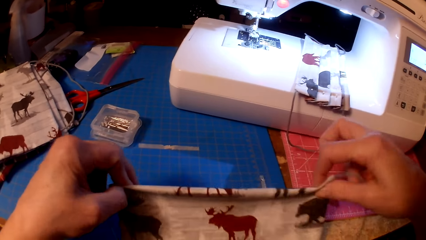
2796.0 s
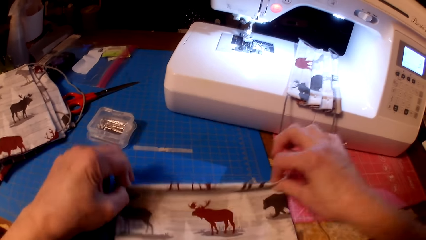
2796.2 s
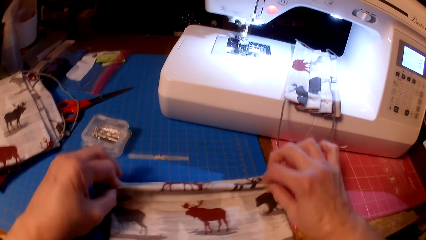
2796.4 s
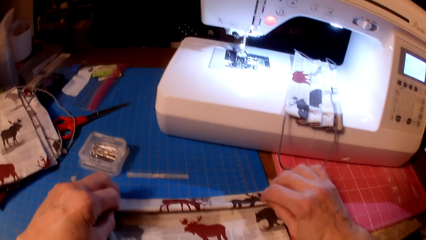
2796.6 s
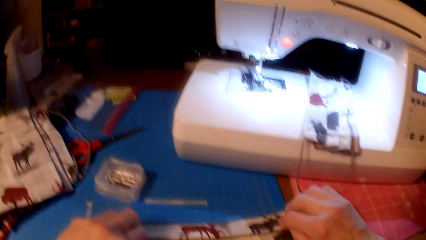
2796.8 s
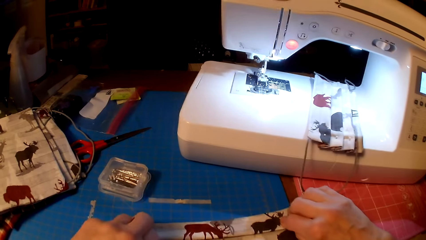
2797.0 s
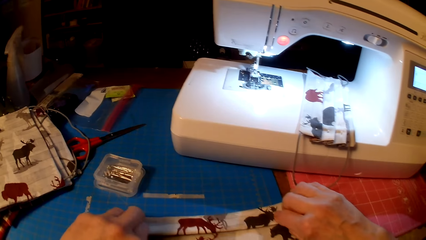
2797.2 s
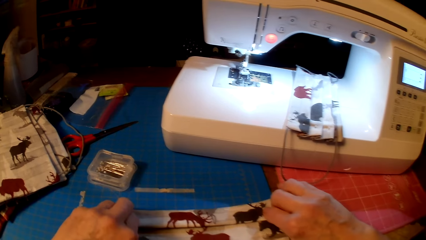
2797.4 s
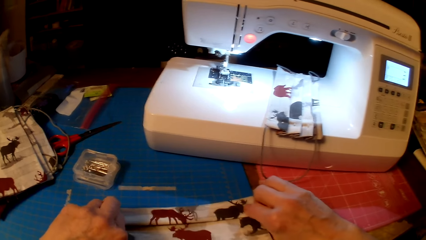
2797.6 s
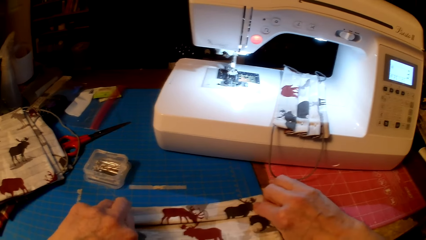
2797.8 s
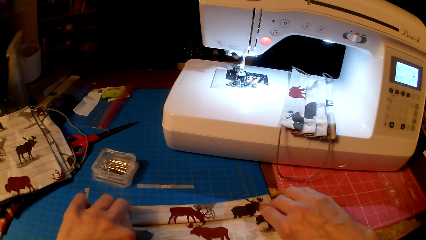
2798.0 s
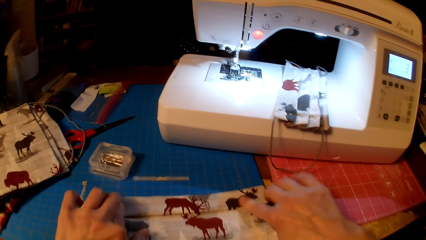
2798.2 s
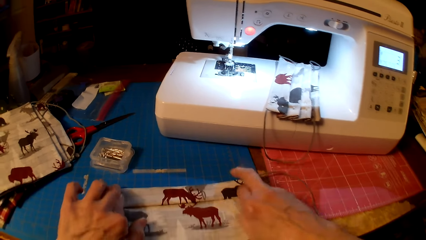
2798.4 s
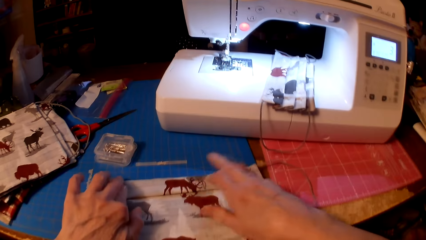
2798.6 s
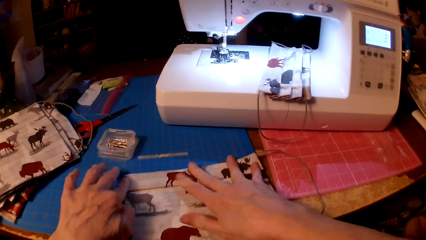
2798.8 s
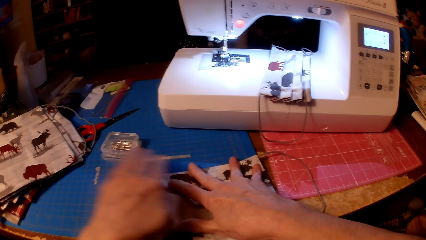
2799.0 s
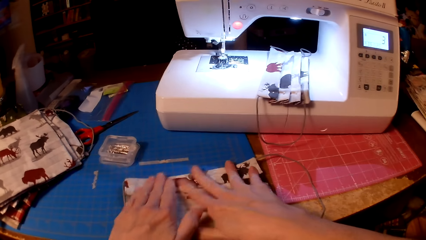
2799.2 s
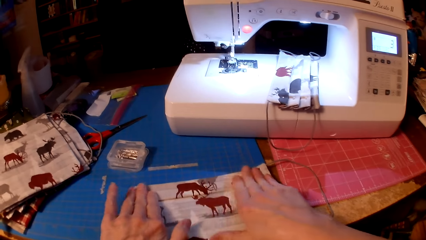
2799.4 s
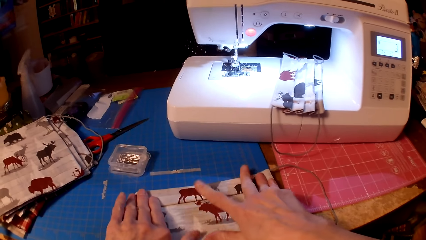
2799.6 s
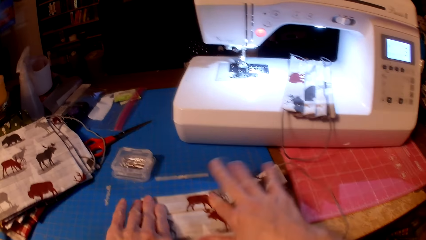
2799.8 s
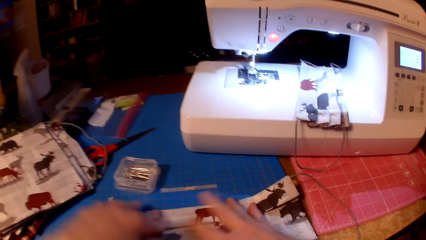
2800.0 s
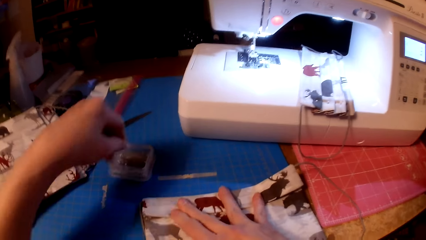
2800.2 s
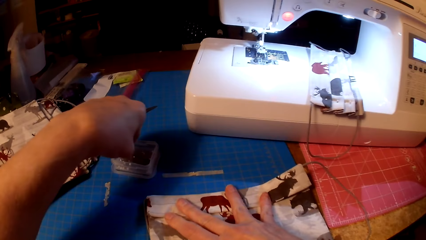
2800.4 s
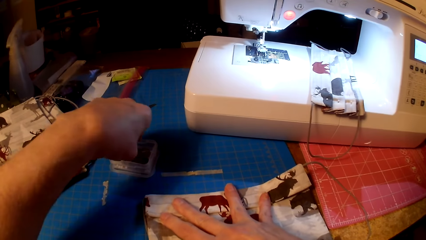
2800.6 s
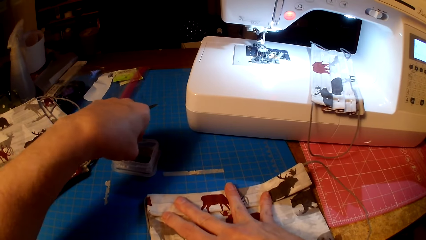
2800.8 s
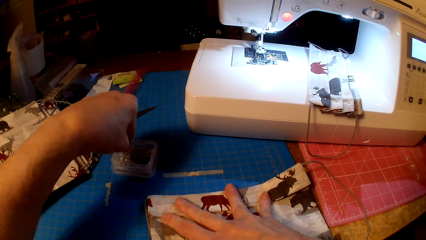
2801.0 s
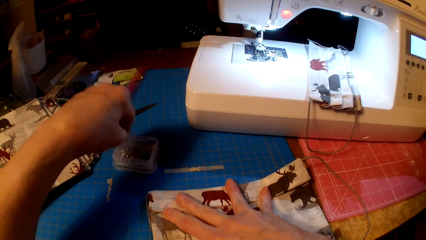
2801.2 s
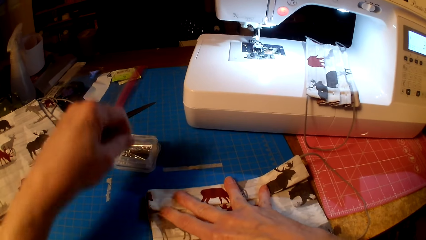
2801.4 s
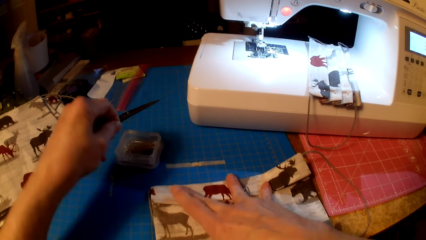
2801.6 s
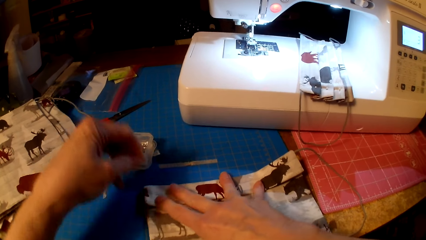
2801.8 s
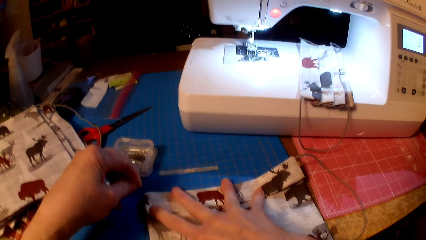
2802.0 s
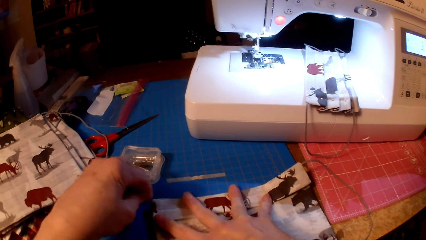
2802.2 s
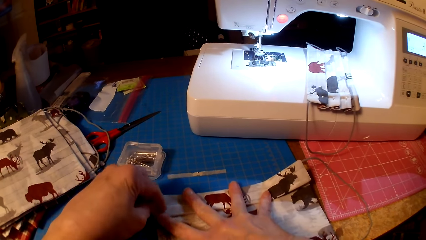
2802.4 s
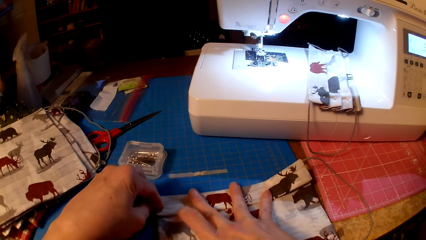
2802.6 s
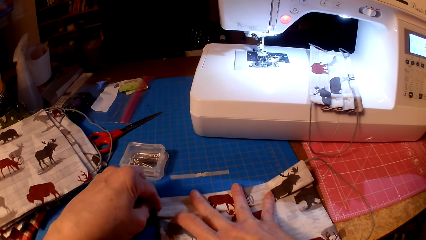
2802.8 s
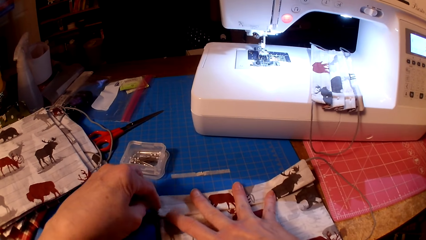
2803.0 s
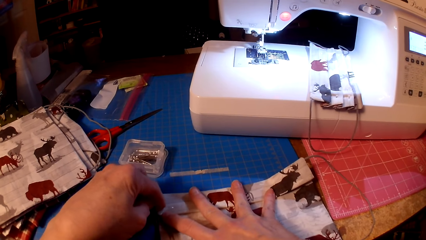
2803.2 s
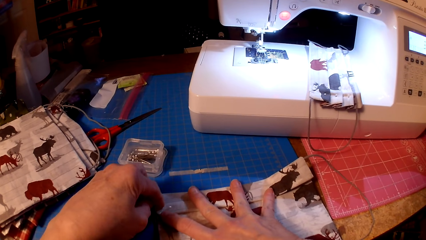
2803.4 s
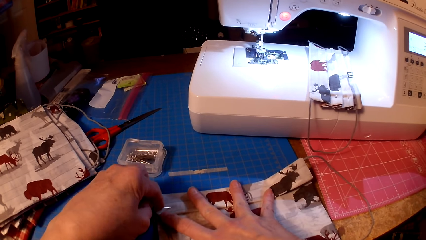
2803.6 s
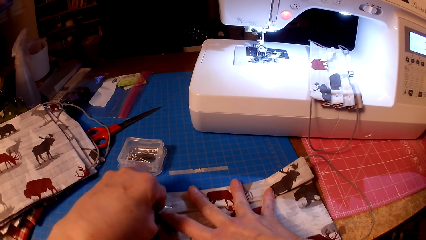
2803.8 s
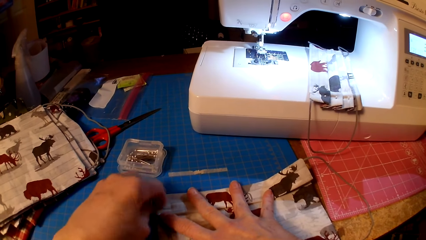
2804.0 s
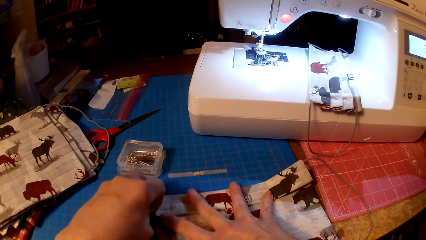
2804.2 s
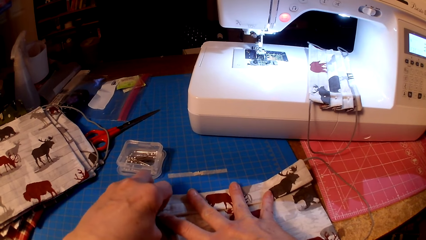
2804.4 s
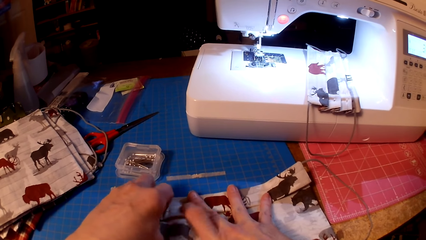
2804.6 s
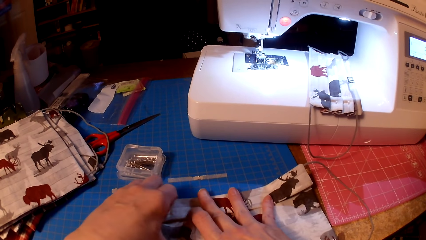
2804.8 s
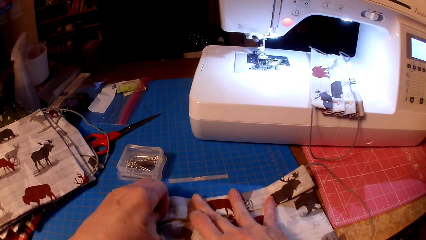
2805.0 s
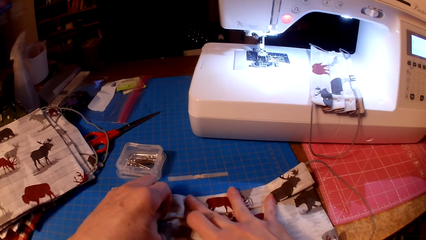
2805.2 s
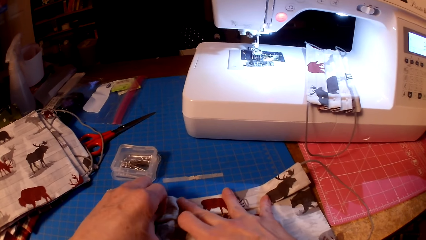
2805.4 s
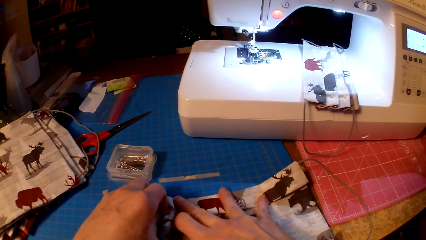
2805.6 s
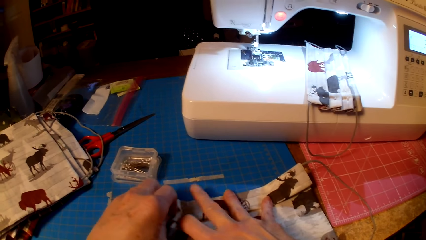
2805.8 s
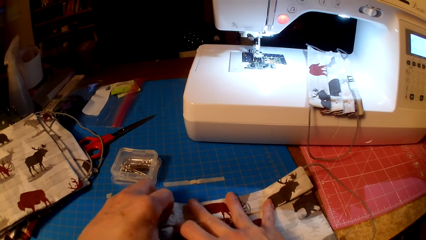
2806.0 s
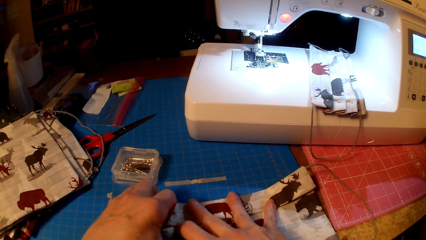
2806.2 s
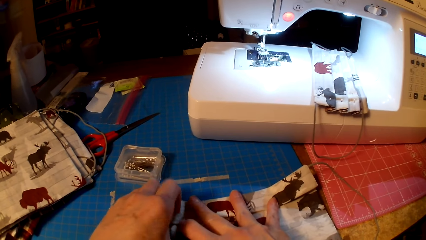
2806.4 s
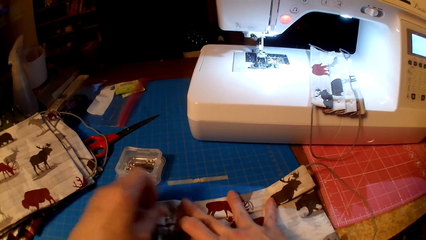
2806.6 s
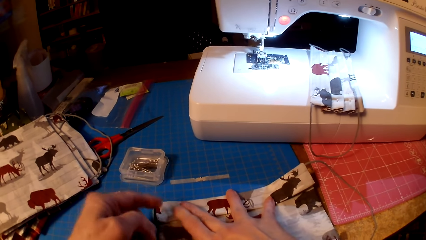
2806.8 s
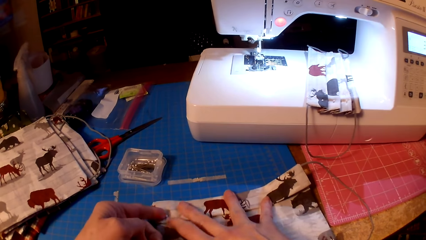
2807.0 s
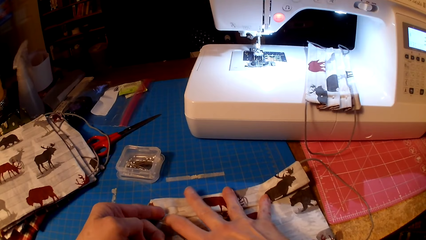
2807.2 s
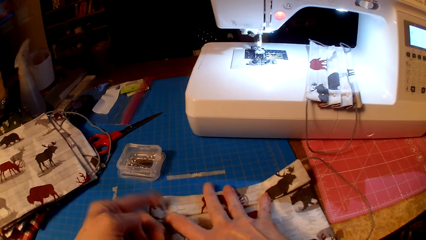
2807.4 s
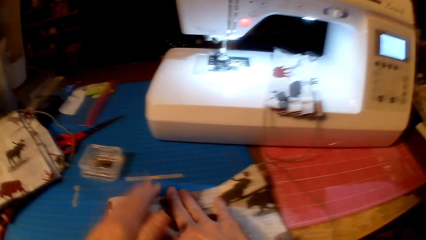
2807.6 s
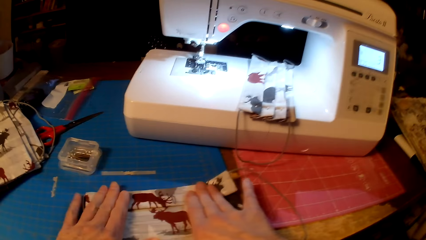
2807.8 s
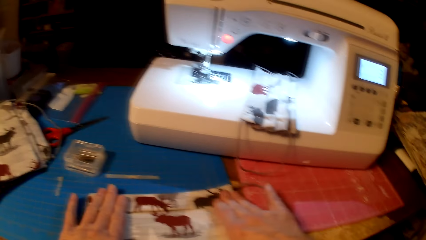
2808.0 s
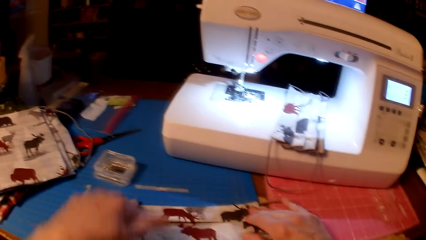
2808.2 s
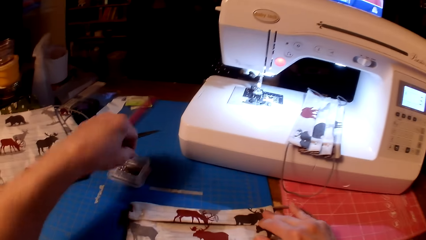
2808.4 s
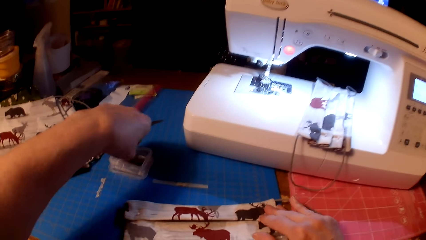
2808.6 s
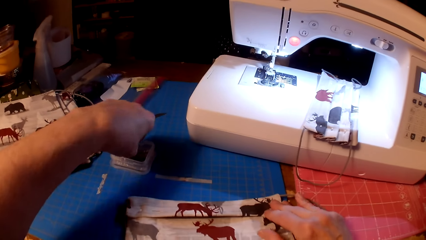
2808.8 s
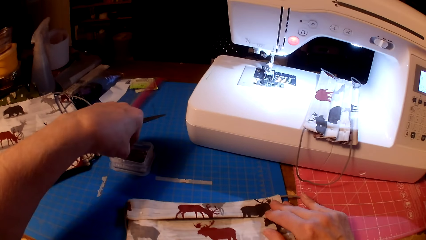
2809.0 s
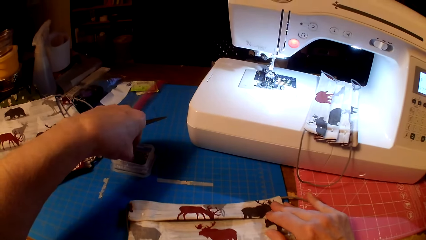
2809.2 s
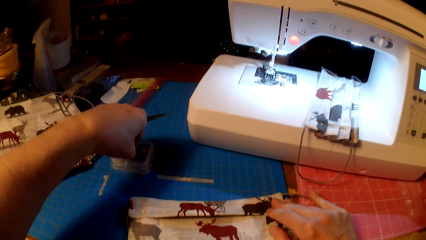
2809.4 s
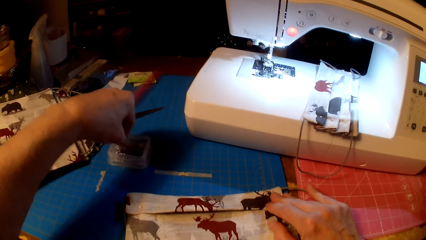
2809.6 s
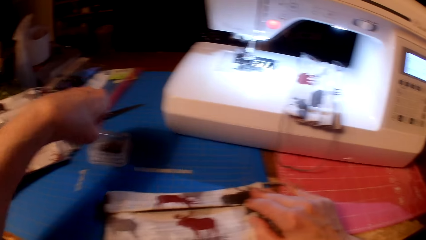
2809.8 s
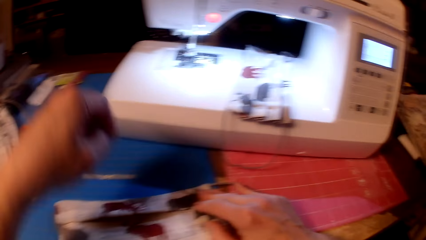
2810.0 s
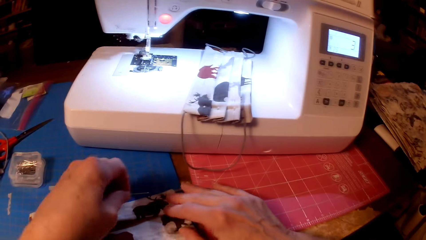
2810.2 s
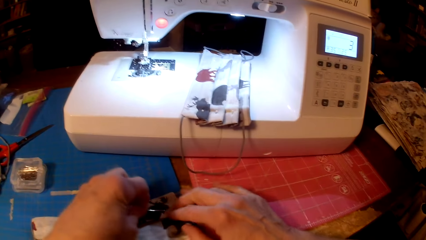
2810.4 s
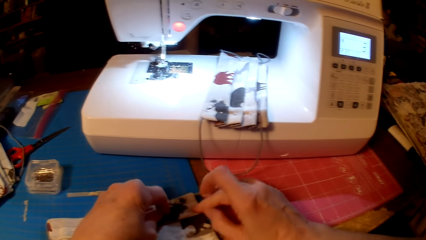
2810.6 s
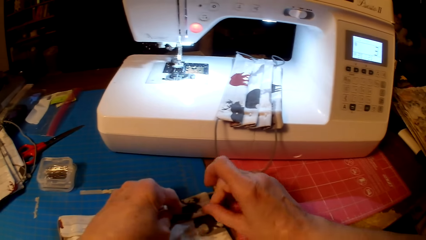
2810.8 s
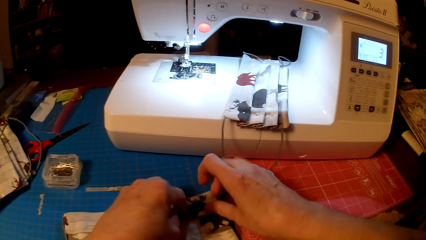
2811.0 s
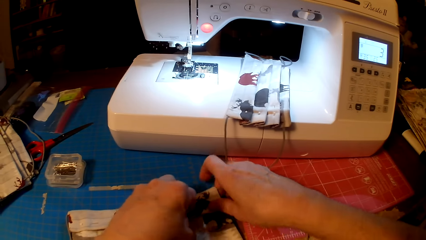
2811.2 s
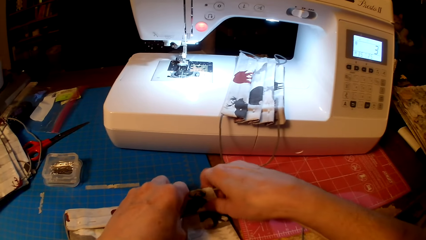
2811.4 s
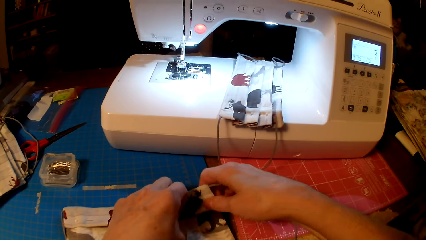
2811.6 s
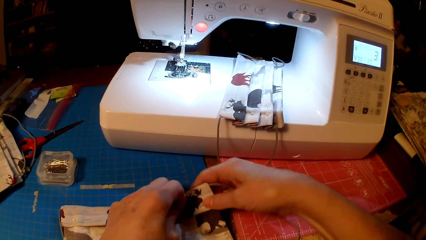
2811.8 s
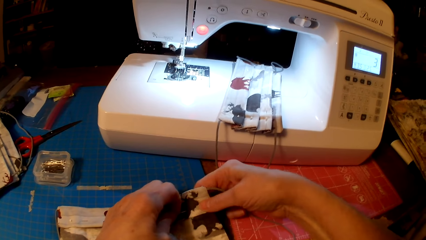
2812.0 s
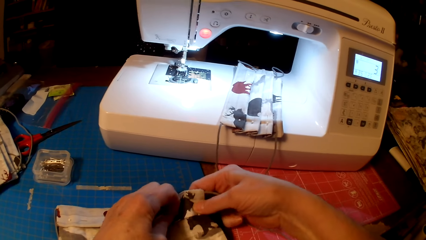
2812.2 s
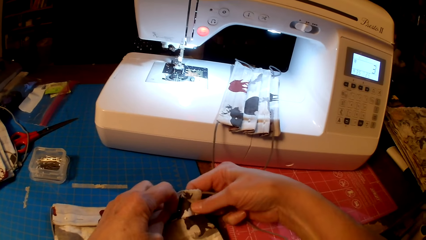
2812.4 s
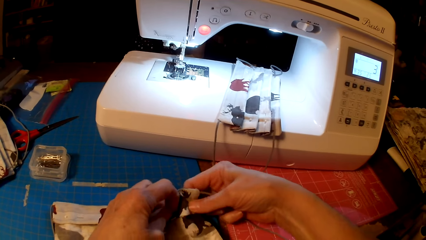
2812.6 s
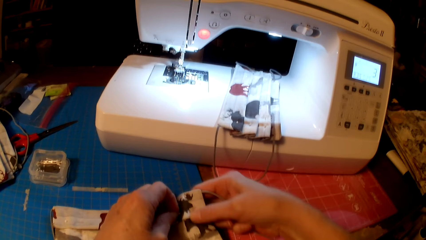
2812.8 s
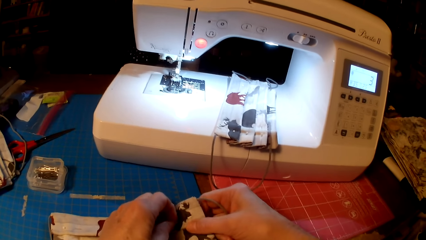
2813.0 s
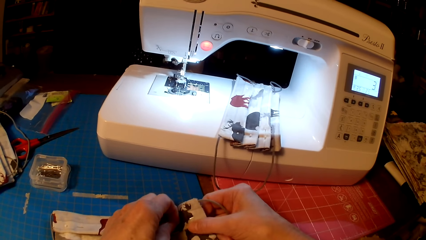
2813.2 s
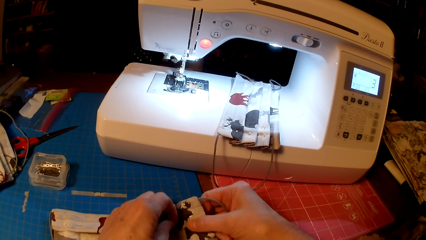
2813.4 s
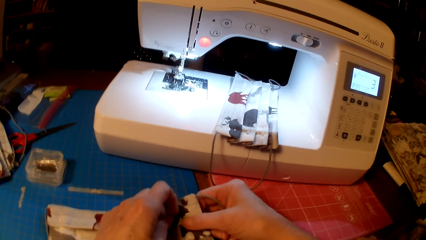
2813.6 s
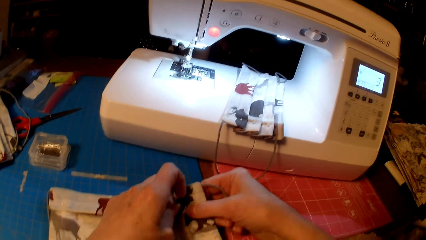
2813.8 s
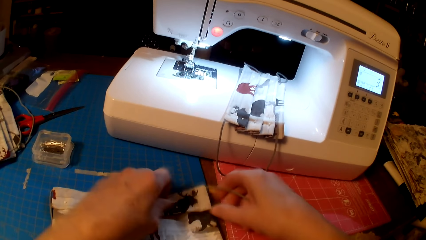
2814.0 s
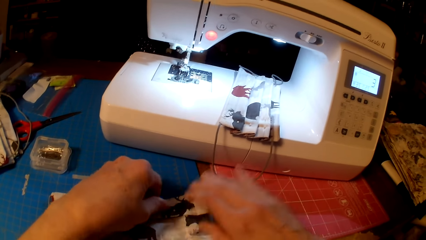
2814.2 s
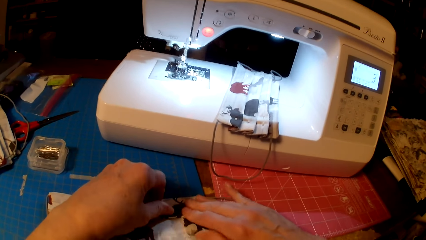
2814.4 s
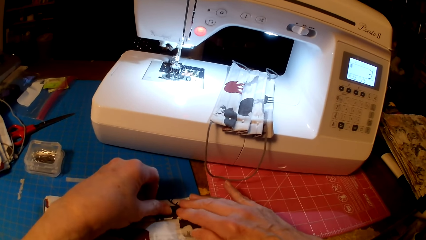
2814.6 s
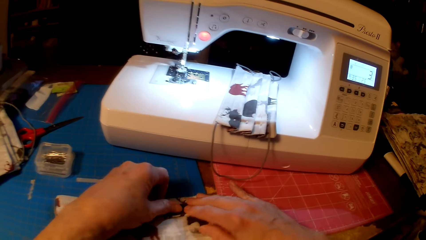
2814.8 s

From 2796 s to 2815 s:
The camera wearer picks up a pin. They pin the fabric. They pick up a pin. They pin the fabric. They pin the fabric again.
